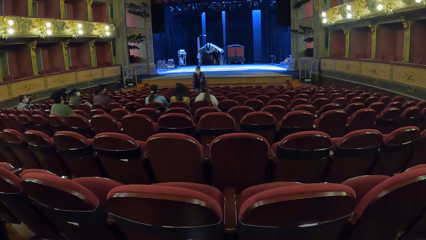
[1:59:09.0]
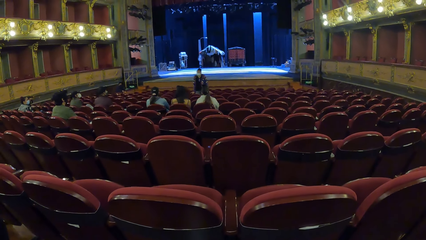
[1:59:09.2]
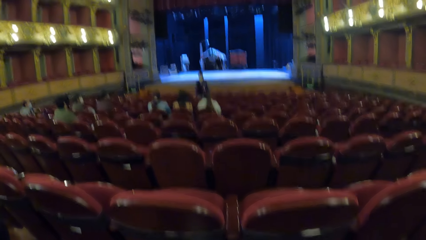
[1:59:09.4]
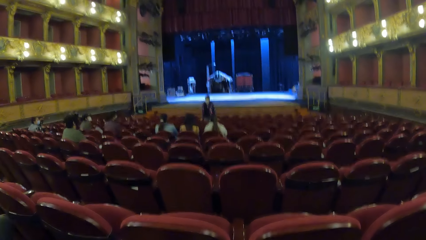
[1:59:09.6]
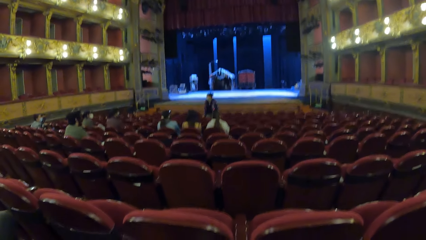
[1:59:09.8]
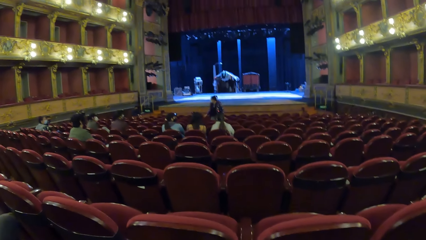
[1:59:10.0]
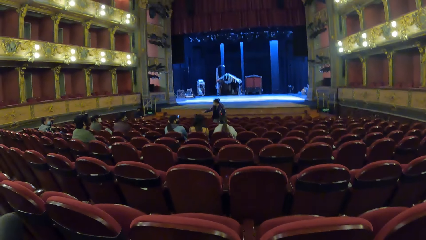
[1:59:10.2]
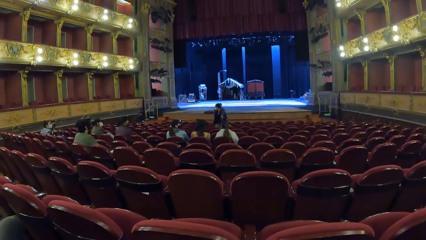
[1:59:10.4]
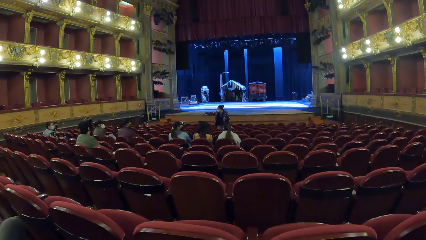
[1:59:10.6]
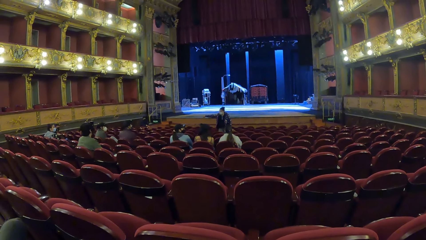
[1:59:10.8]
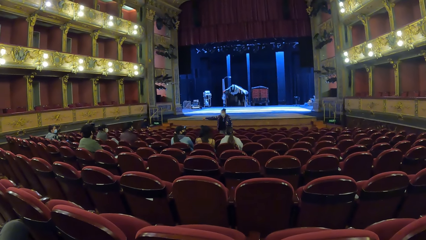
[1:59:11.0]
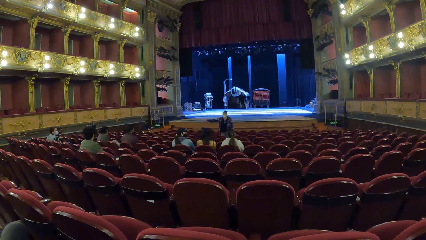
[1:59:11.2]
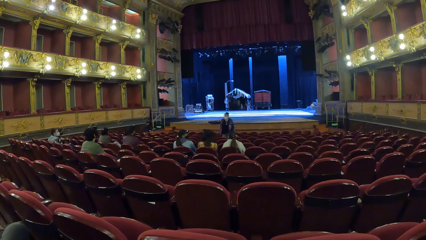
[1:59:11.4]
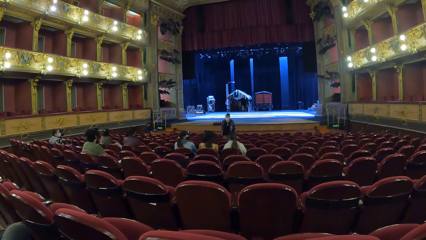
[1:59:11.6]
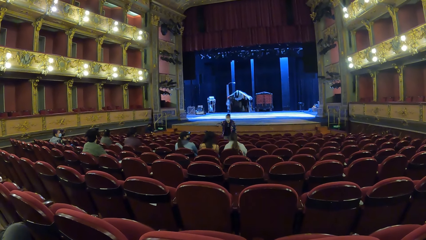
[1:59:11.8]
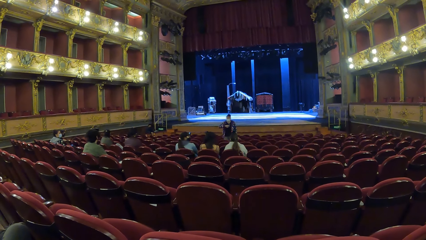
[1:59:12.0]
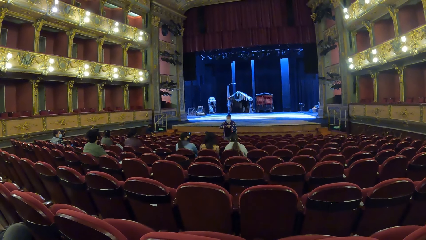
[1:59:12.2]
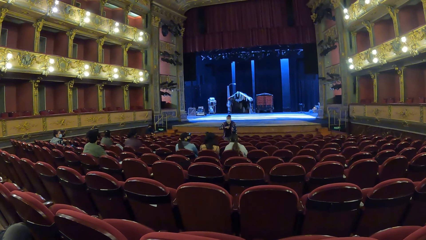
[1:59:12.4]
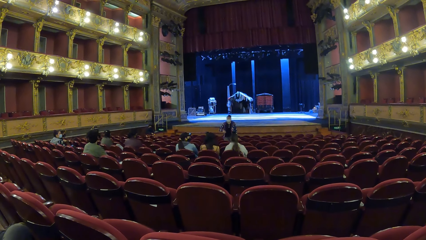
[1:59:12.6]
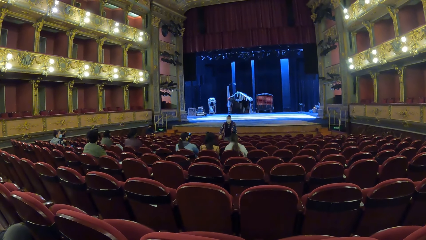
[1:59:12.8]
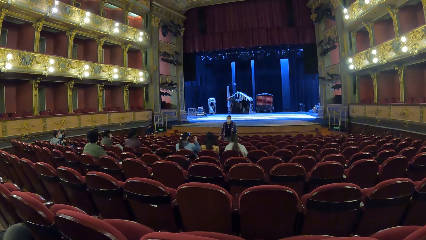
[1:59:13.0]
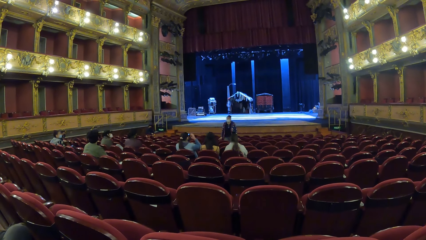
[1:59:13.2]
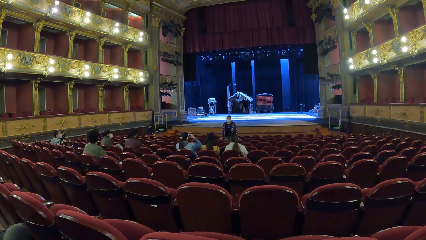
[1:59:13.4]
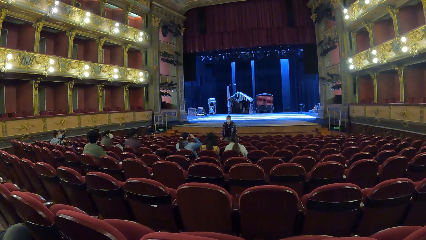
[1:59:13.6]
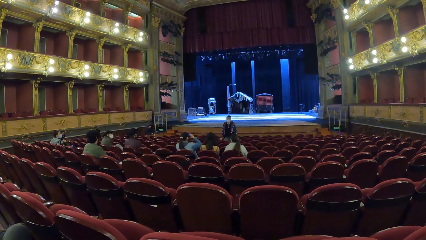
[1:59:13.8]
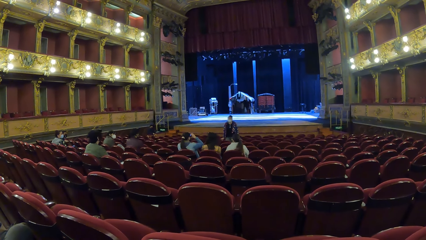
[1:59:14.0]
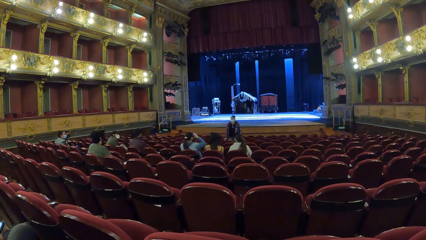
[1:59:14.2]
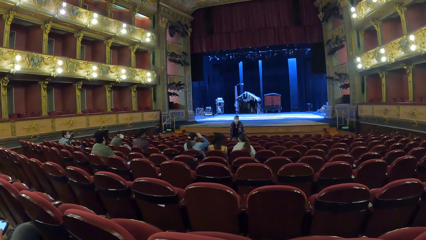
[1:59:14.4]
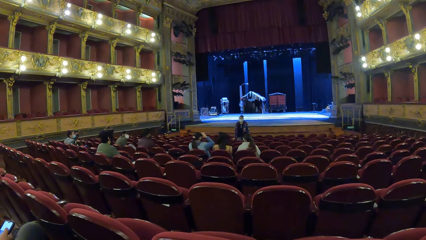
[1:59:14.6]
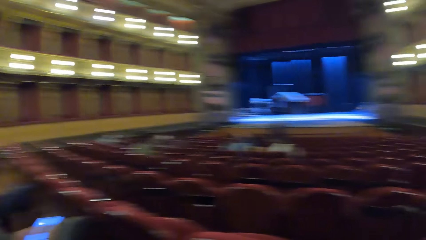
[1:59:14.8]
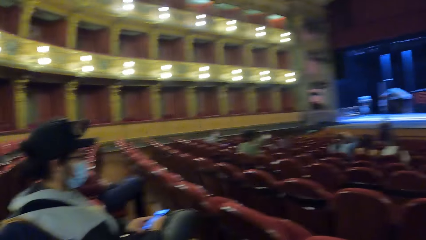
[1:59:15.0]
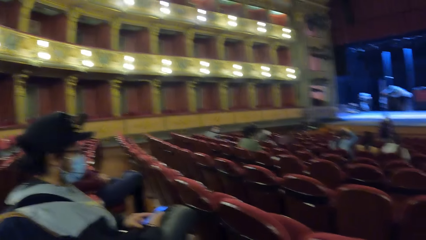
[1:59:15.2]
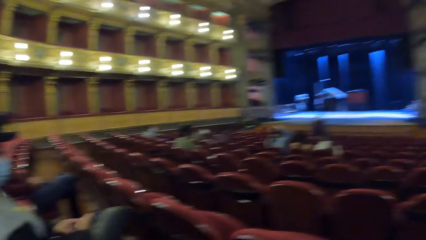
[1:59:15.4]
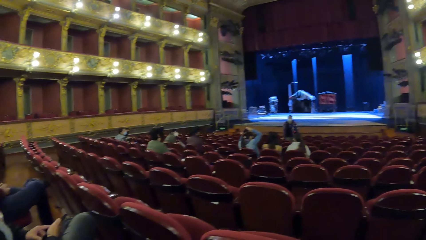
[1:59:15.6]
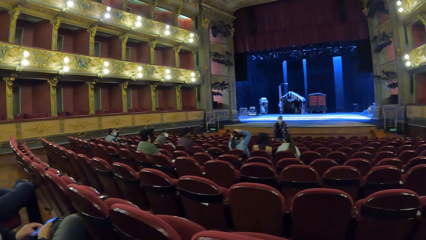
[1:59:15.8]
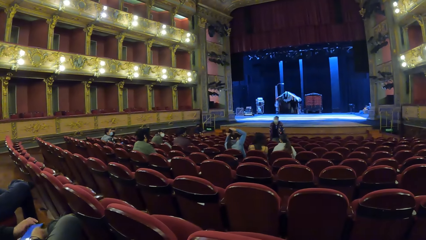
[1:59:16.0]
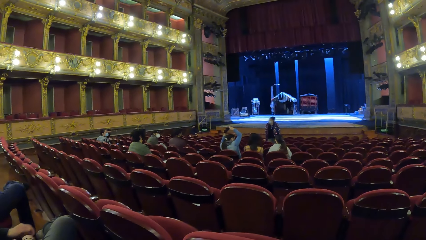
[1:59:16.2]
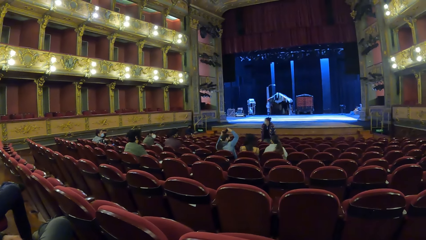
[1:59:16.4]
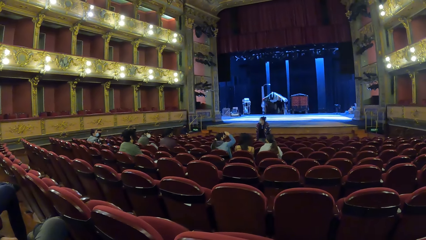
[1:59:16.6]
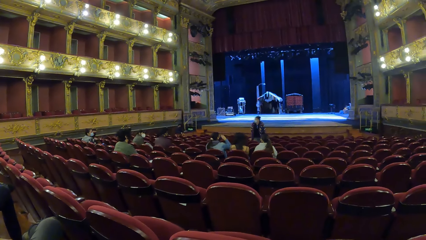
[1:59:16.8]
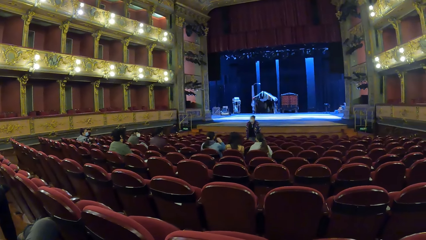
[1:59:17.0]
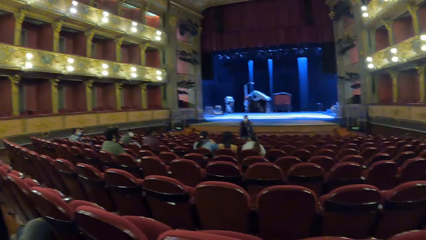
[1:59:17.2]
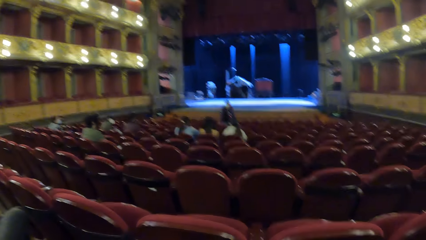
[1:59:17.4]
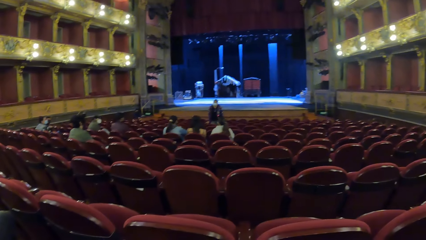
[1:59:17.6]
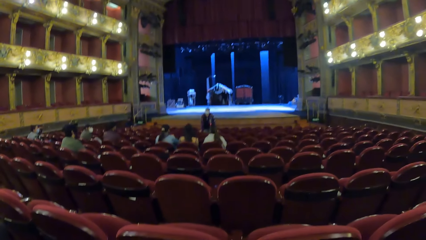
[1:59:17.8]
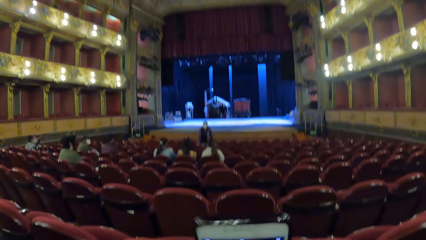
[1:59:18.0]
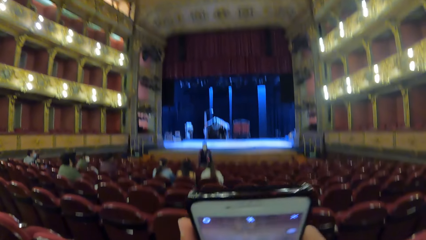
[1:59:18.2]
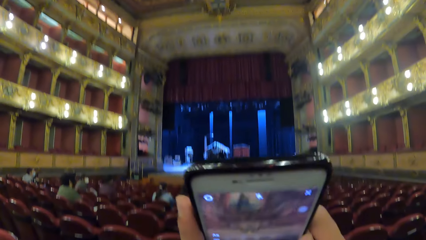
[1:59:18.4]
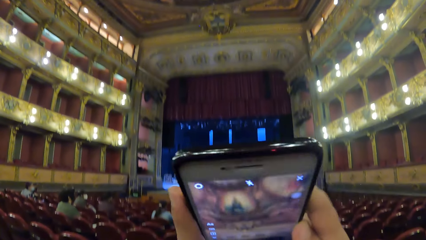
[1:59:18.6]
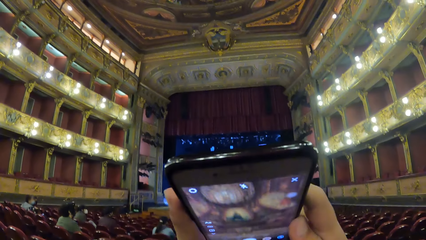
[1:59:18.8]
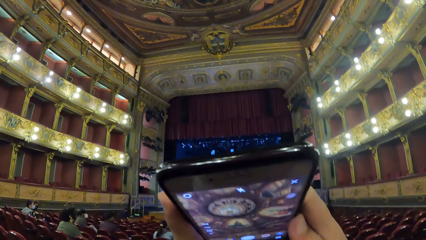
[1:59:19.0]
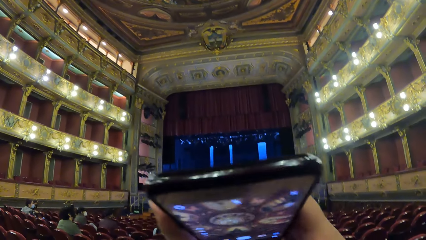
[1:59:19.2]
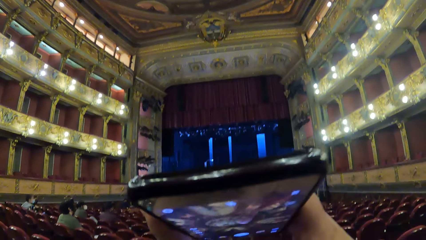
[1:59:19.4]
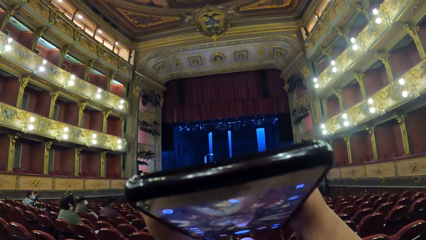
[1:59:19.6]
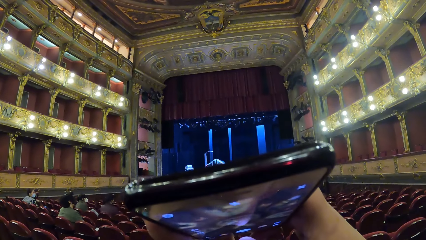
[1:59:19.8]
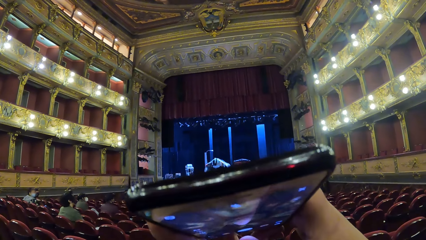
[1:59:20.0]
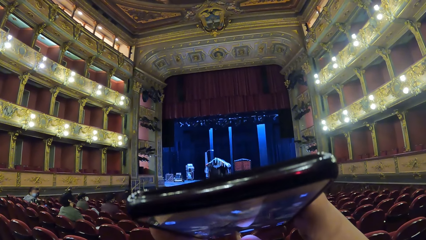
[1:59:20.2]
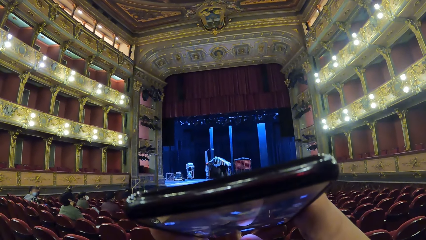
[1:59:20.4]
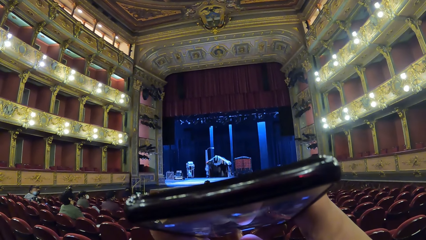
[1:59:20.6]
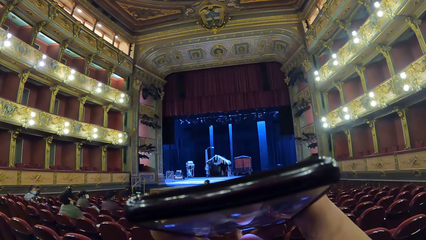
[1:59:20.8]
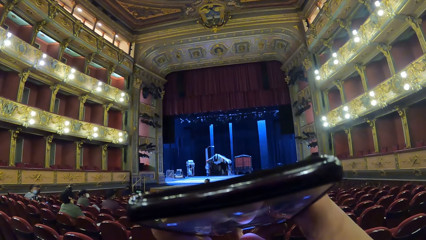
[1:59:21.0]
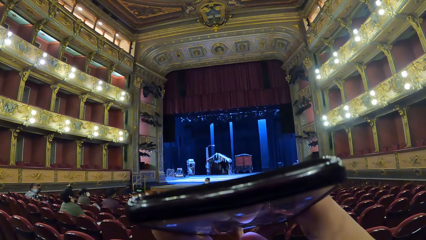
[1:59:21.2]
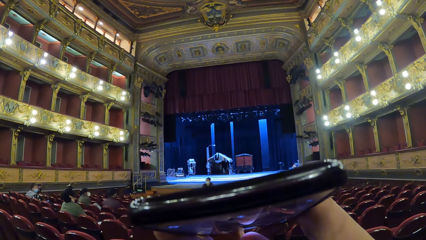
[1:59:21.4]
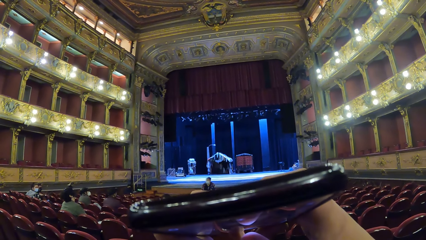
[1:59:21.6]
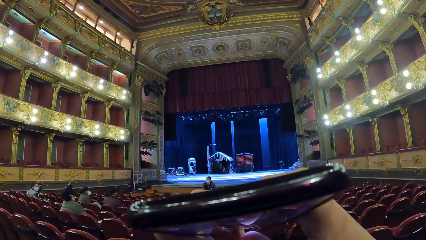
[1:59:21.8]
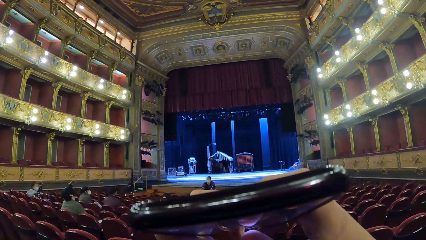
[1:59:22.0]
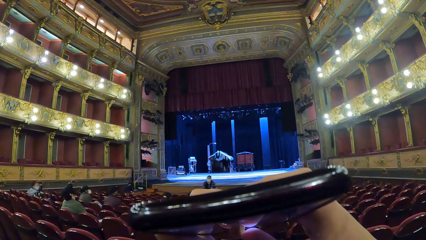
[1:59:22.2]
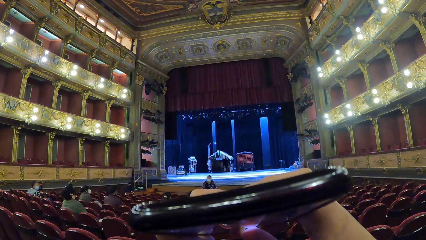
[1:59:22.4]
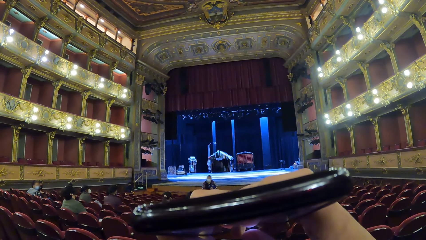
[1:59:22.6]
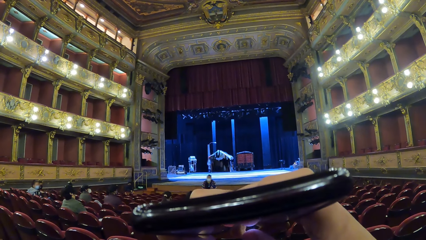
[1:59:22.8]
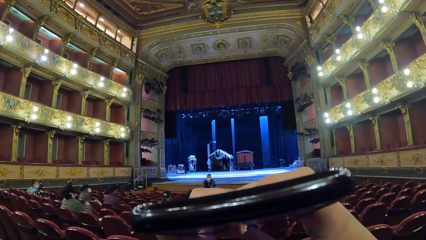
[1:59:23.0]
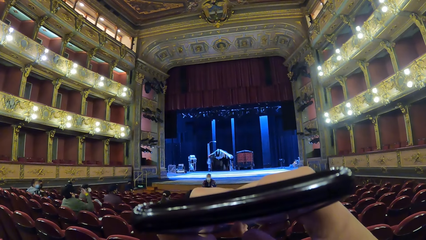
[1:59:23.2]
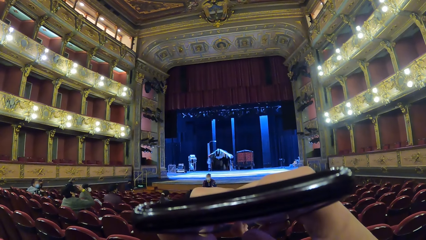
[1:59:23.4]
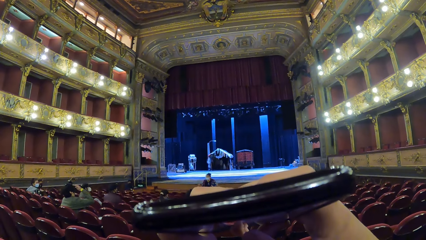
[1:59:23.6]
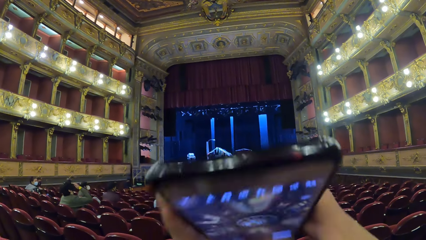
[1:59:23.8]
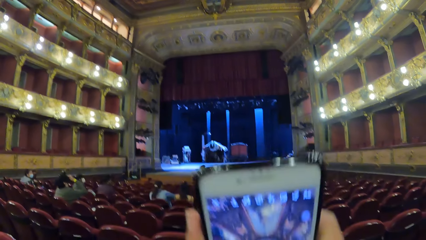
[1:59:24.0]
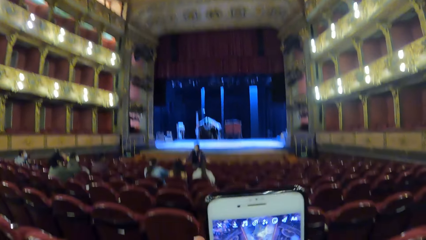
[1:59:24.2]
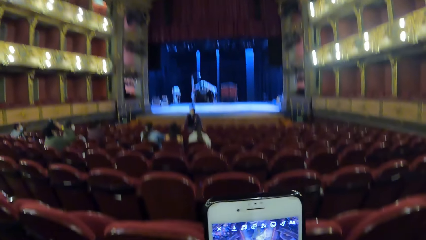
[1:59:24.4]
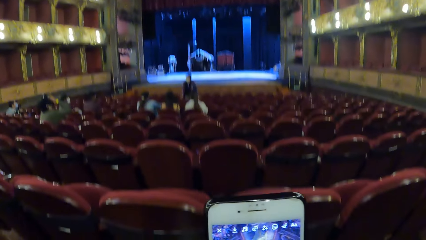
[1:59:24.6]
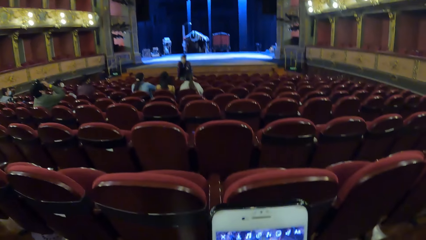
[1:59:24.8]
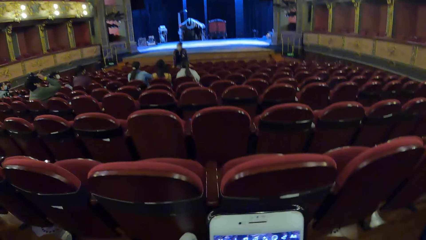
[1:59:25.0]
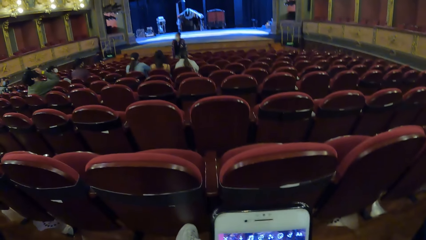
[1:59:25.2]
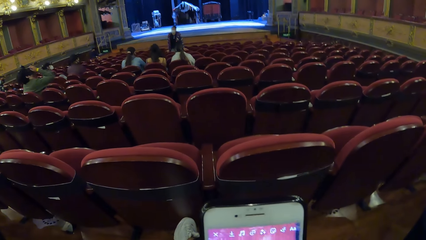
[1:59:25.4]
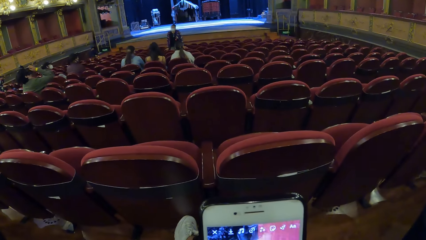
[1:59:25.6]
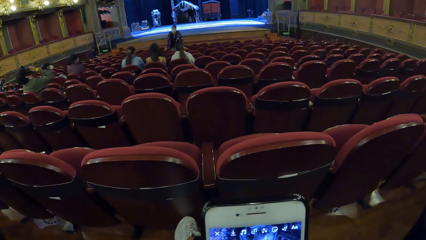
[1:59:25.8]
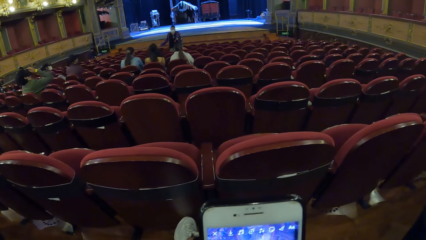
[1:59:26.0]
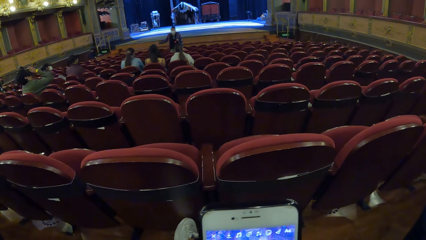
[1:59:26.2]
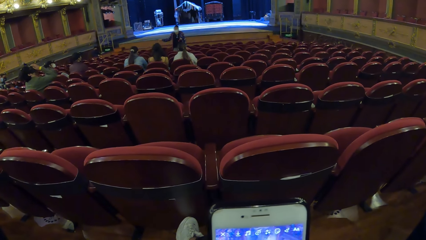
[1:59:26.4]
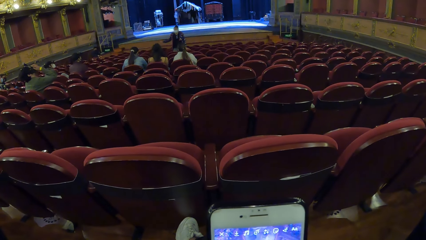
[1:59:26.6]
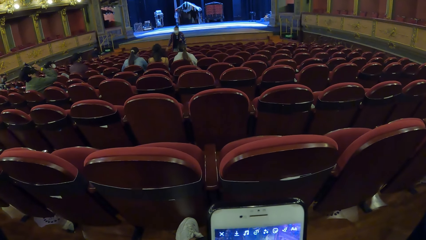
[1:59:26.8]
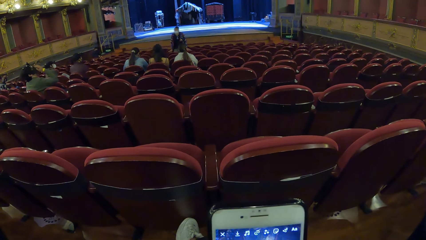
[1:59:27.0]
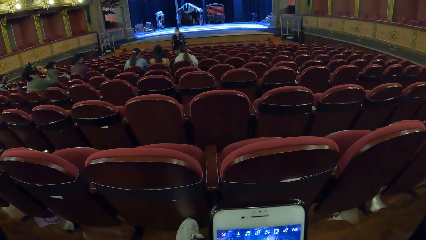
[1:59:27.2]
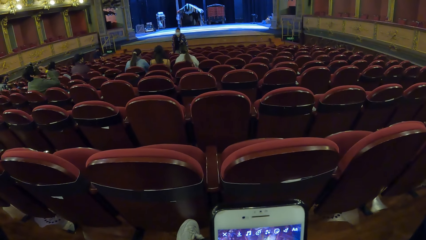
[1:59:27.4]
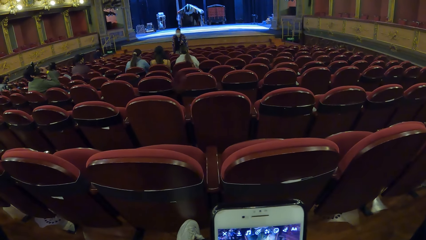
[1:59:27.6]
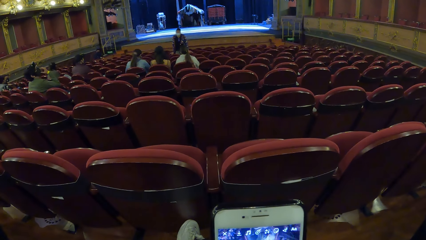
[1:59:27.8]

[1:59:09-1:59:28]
The camera wearer operates a phone with both hands. They move the phone.
